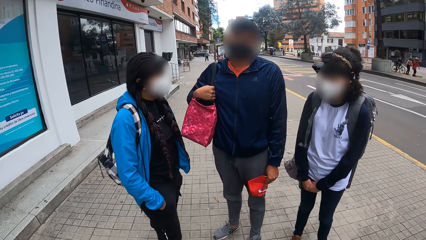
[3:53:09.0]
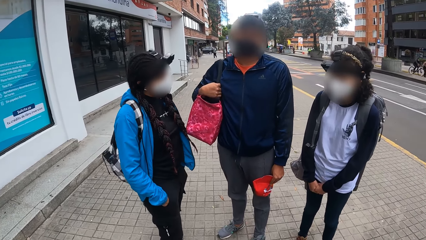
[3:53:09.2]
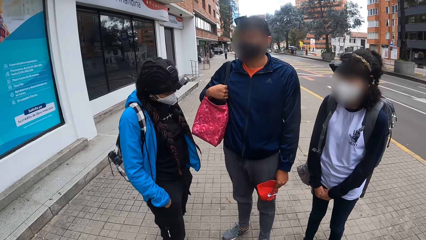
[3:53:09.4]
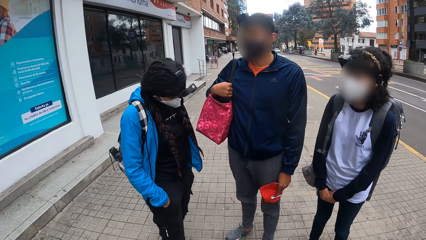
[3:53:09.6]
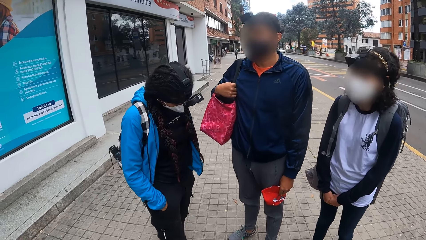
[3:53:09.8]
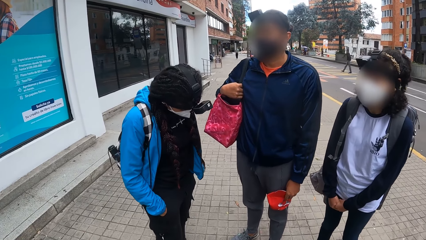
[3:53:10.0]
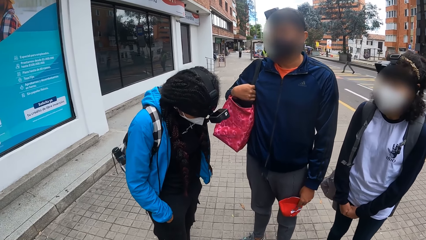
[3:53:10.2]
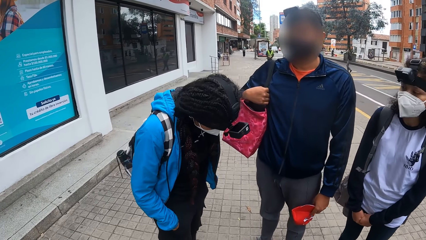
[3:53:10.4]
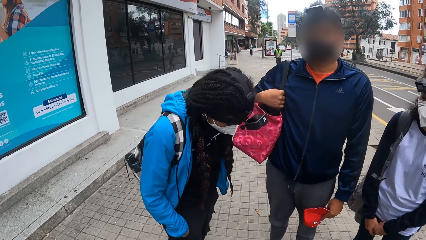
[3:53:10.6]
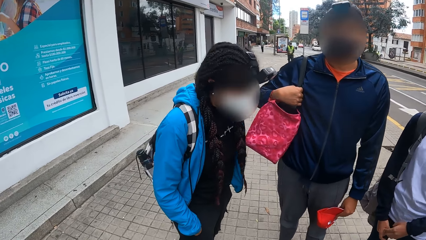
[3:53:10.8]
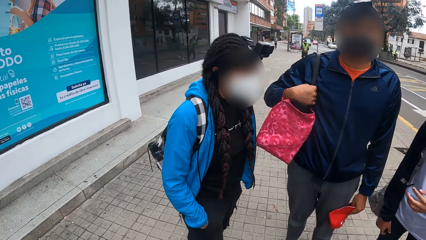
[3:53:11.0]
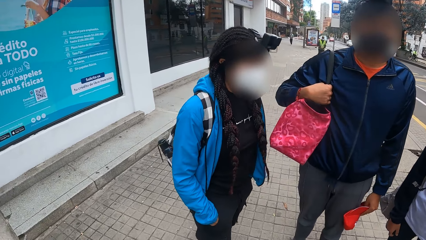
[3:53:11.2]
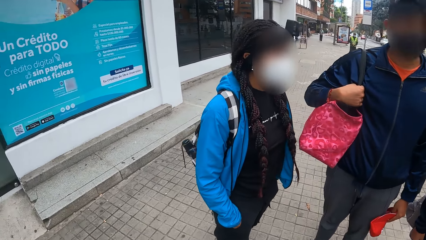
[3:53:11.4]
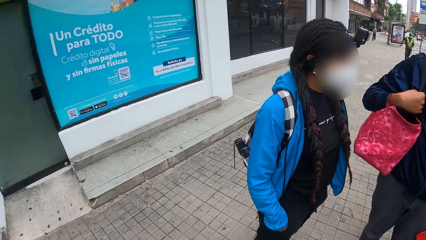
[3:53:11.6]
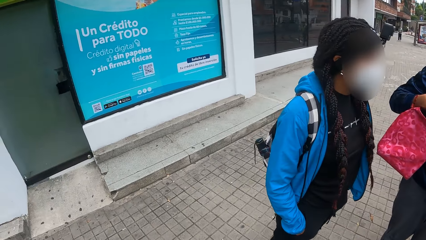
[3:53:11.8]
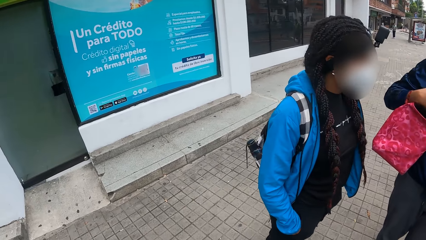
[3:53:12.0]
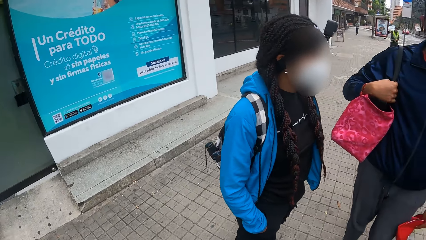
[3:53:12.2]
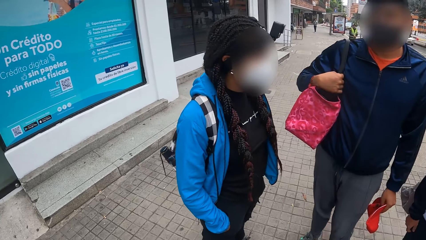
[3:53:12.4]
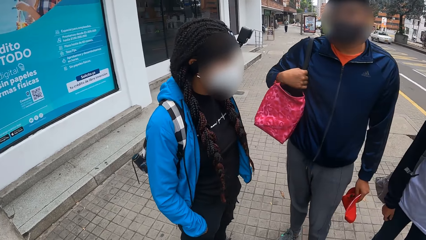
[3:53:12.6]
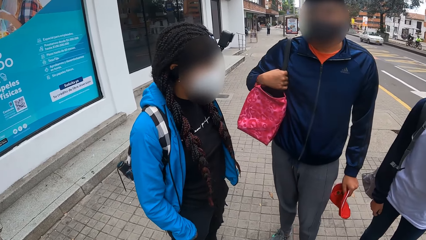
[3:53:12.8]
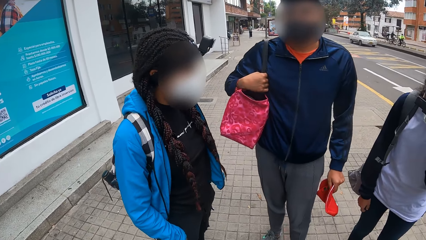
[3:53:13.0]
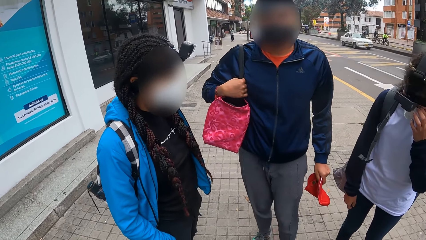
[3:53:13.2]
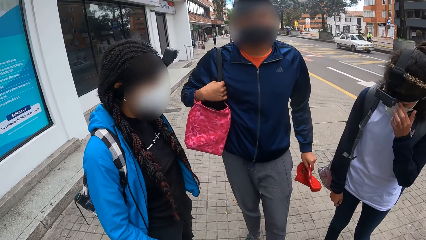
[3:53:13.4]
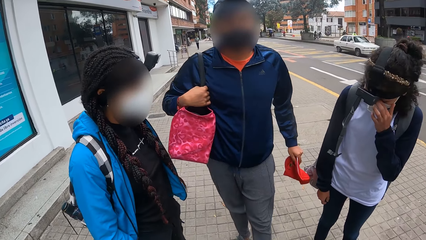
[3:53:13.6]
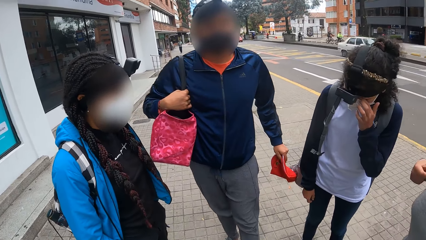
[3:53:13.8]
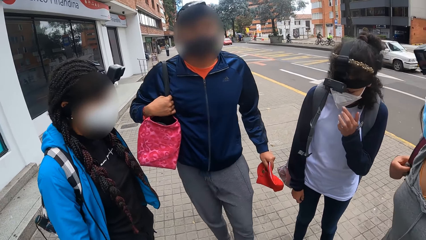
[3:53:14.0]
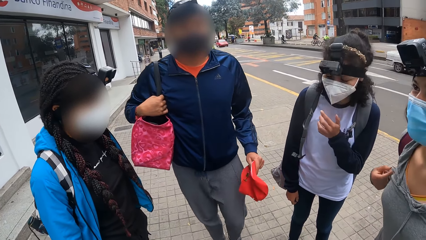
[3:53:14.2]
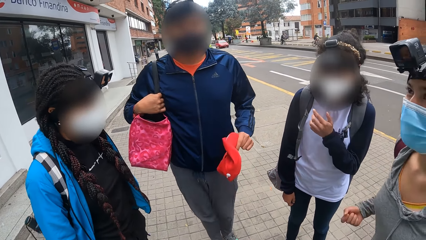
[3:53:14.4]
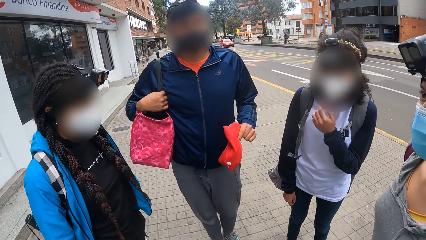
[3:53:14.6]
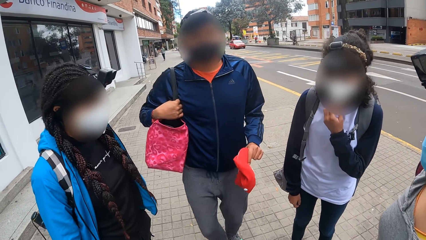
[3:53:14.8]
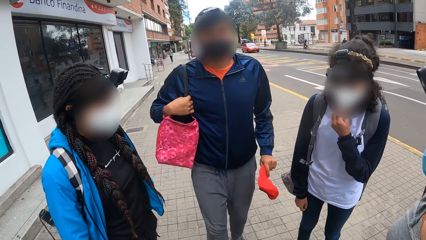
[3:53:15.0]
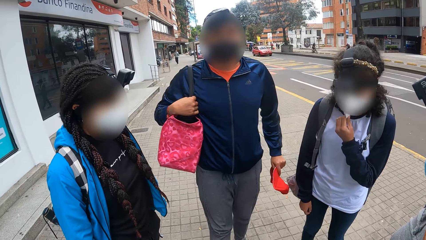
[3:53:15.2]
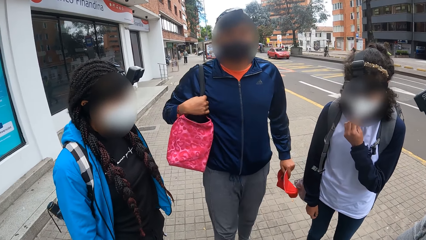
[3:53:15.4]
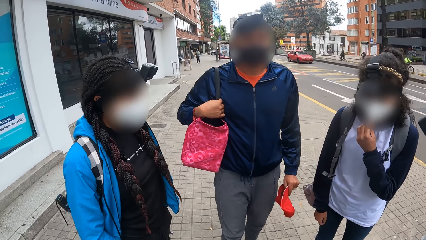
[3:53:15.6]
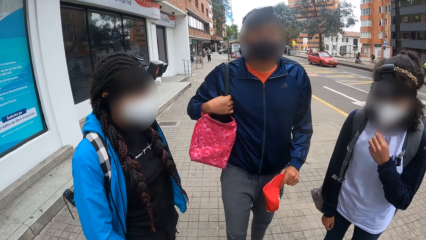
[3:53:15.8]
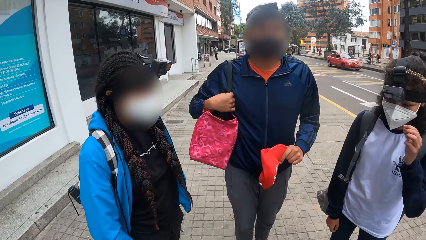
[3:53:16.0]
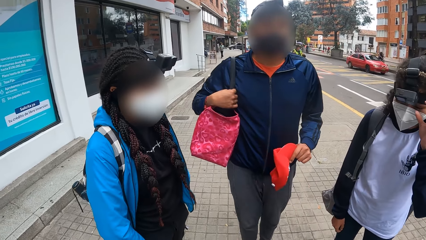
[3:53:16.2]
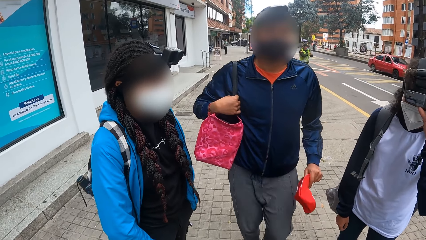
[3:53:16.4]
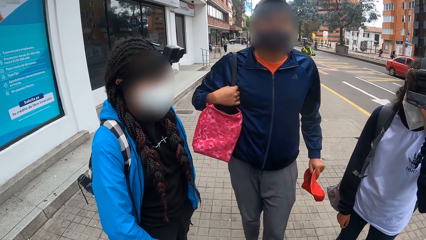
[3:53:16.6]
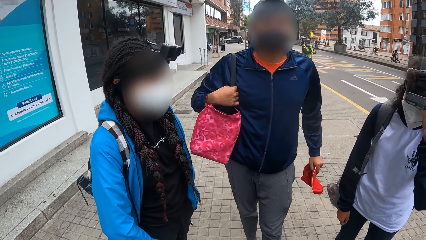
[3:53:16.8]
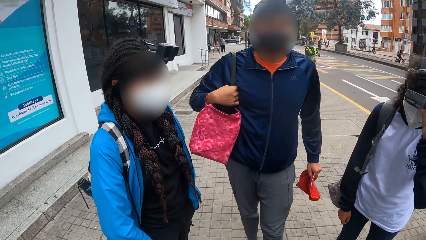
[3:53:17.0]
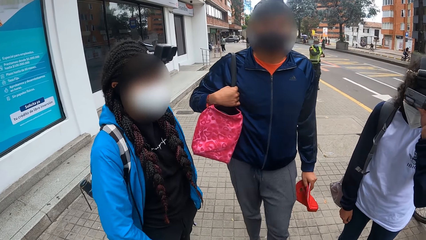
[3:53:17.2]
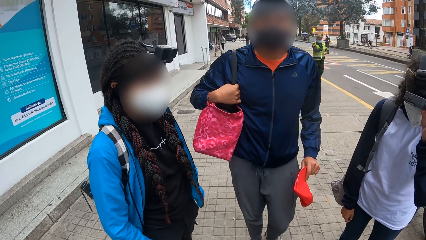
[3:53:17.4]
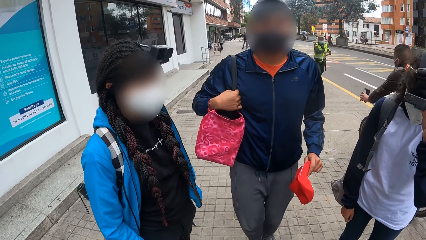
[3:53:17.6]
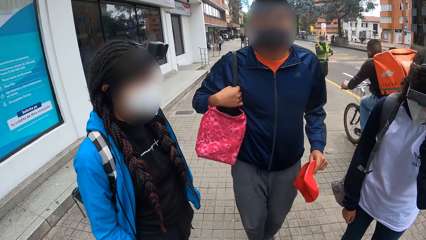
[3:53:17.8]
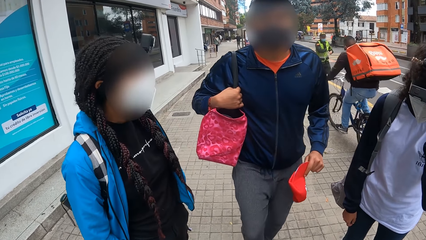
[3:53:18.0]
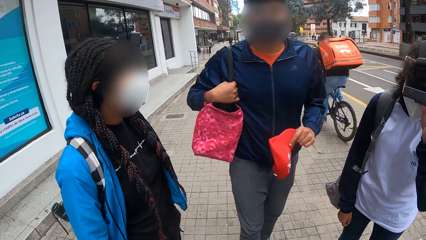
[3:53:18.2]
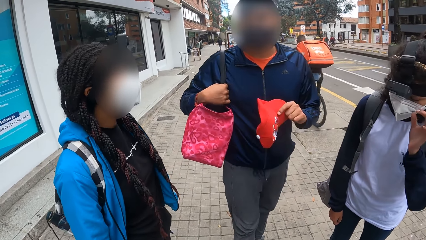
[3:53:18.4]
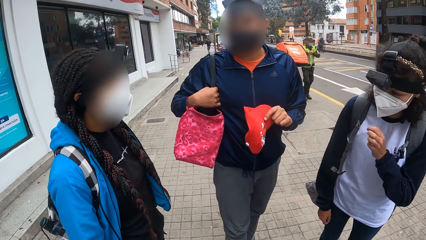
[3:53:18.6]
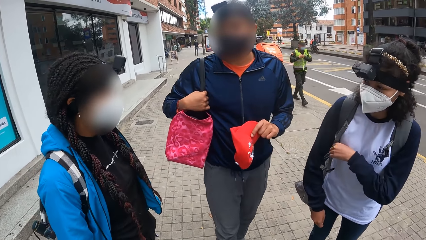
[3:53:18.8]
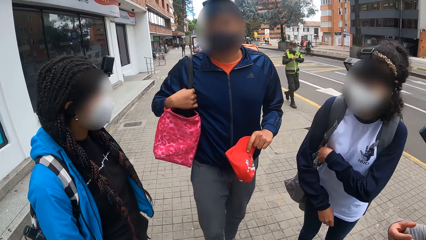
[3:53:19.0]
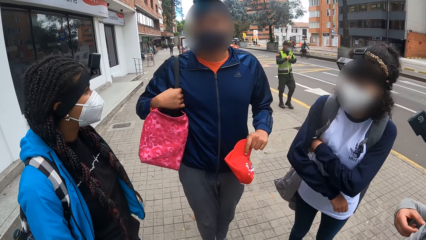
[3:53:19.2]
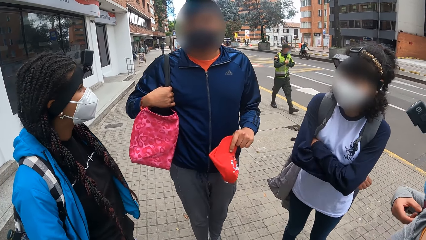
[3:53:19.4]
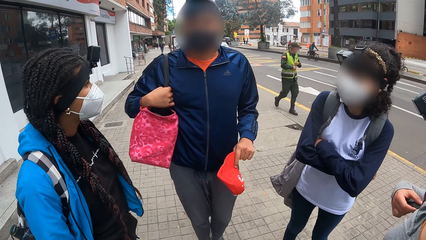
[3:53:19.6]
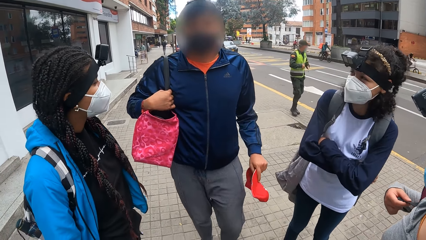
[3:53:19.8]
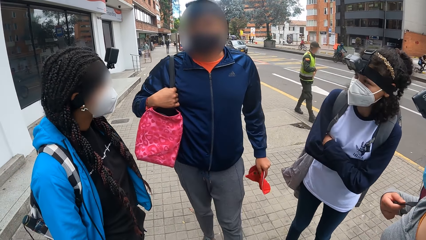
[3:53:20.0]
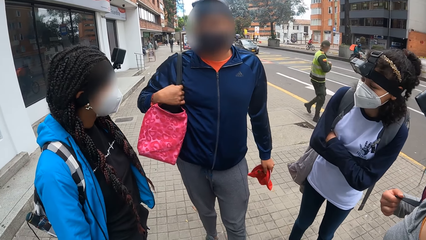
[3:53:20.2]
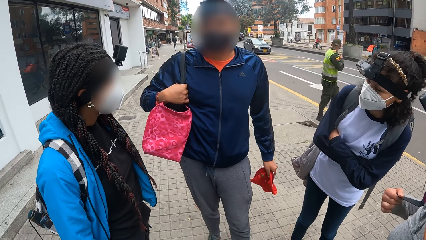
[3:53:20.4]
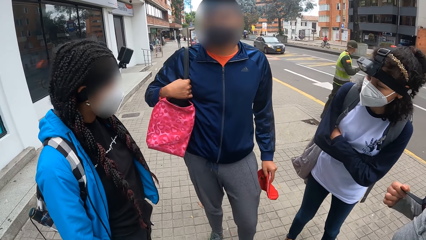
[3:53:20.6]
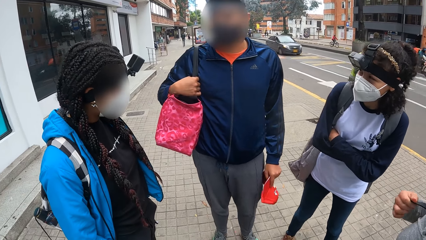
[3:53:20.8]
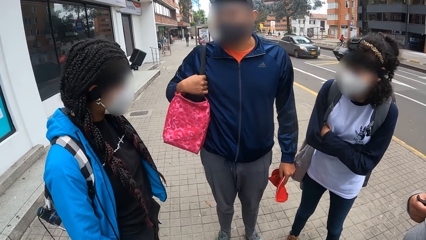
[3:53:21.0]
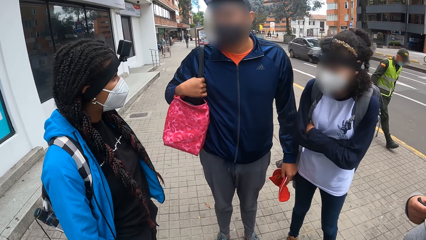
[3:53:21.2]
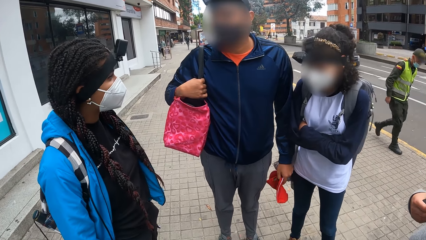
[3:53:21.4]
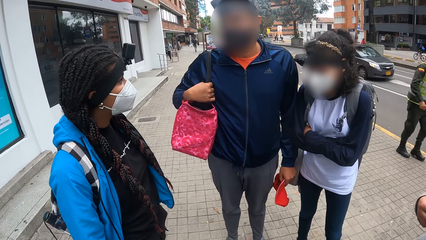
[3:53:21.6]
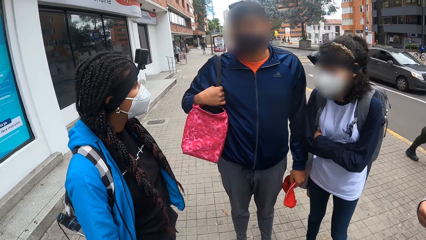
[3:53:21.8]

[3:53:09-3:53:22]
A girl adjusts a facemask on her face with her left hand and adjusts a camera on her face with her left hand.

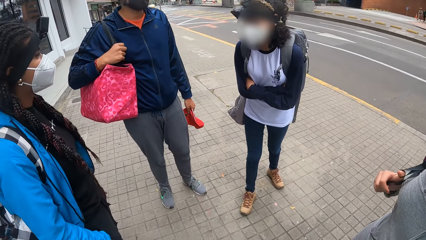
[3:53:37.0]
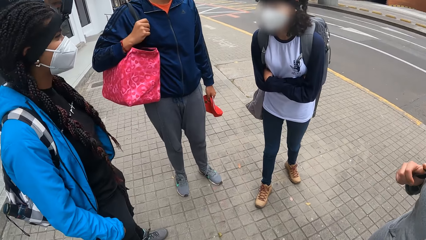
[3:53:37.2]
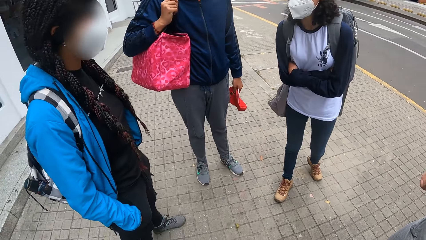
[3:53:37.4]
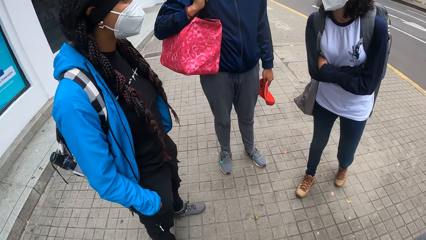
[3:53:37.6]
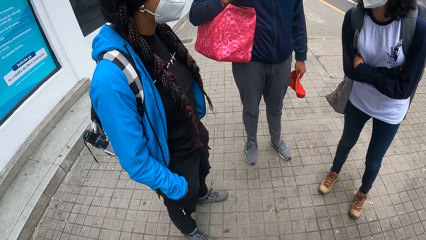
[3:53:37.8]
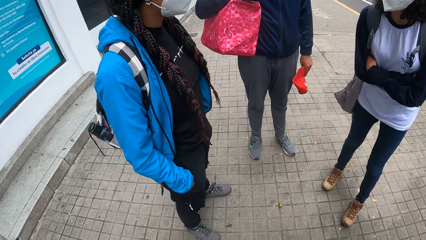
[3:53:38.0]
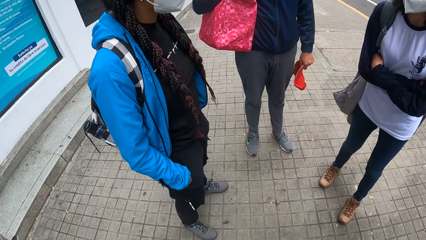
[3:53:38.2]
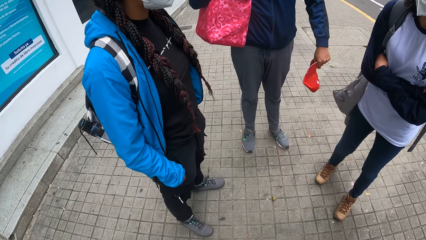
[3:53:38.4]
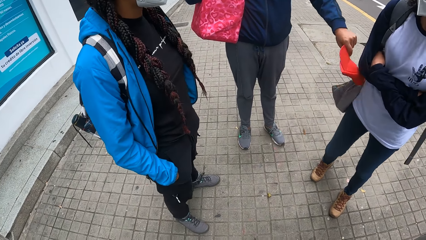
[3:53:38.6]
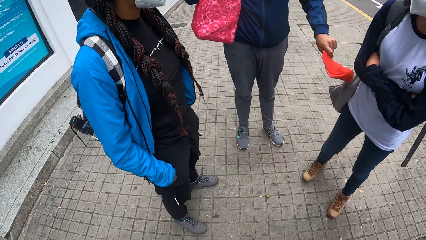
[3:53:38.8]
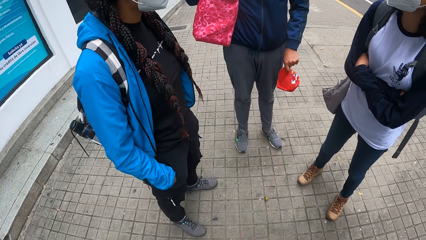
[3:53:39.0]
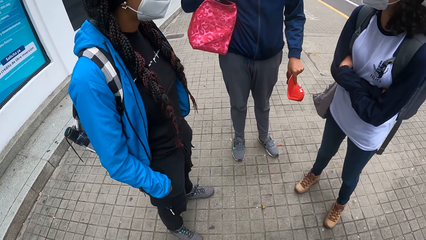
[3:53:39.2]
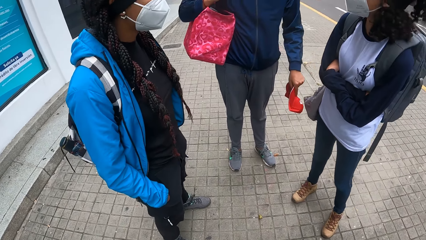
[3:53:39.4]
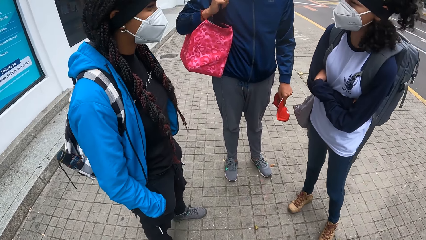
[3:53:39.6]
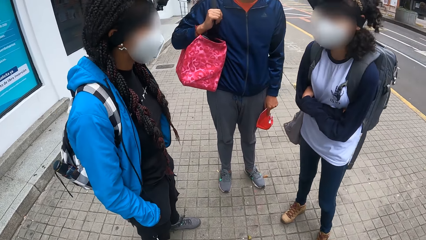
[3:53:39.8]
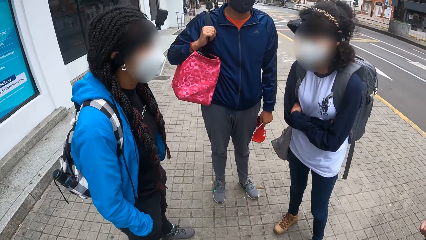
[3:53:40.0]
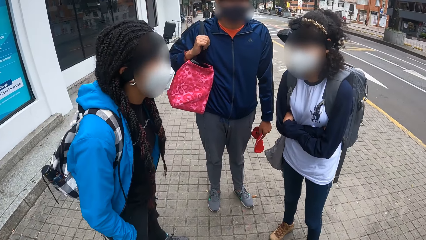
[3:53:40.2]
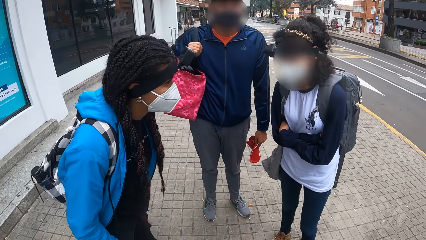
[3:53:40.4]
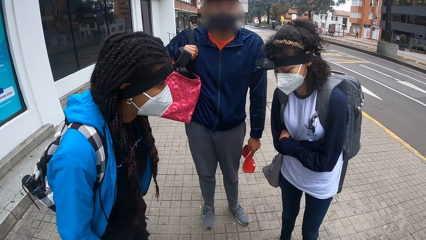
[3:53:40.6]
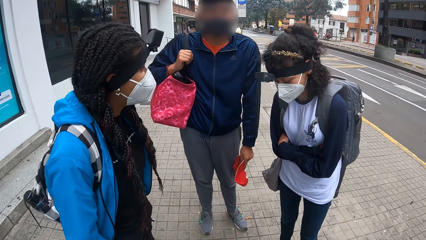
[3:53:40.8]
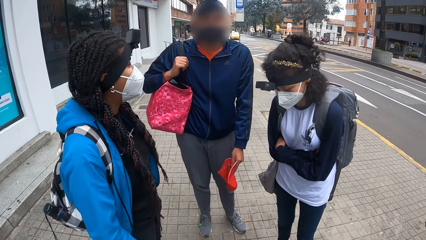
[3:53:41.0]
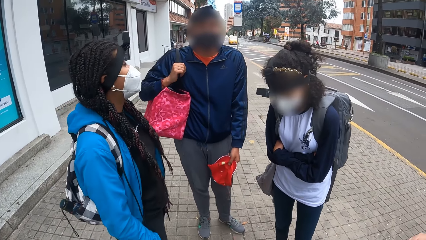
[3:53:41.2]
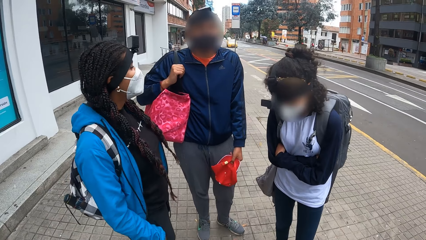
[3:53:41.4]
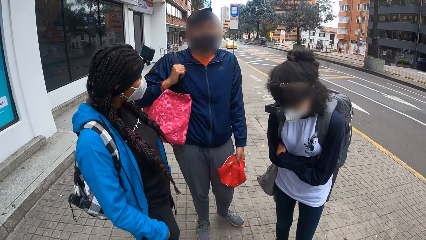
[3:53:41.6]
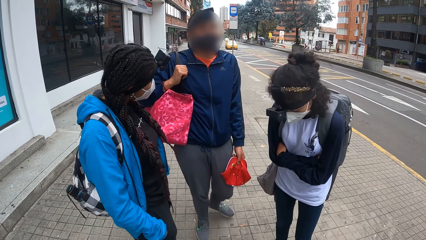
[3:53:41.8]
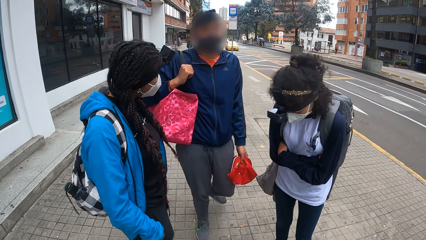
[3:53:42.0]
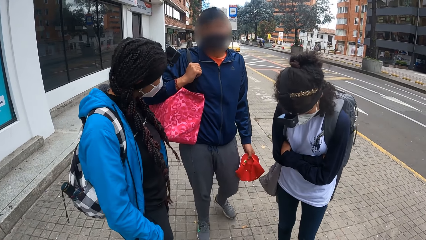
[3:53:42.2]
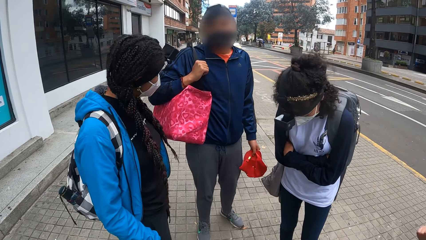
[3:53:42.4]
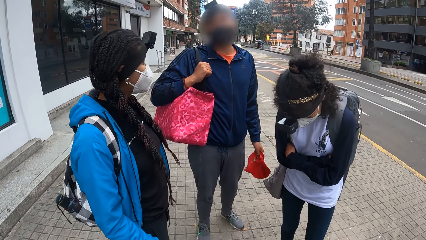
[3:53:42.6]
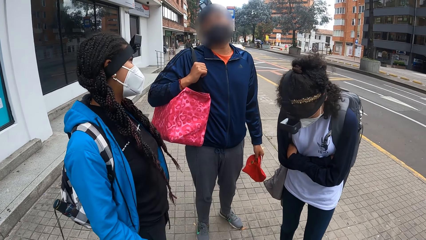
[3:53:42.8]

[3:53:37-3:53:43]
A man touches the girl with a cap in his left hand.
